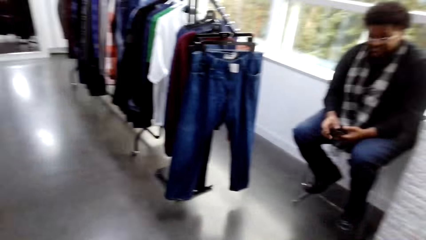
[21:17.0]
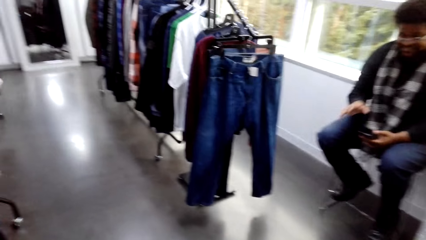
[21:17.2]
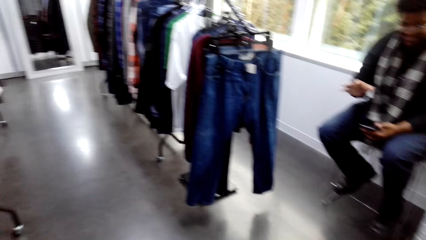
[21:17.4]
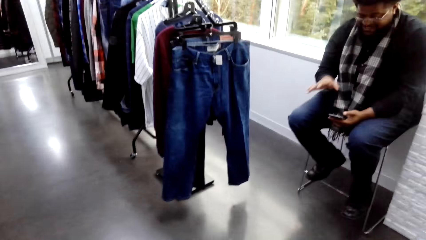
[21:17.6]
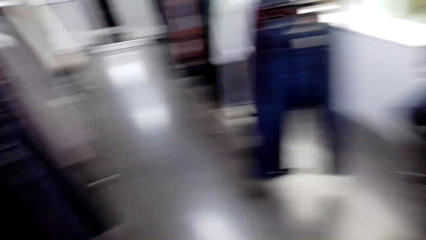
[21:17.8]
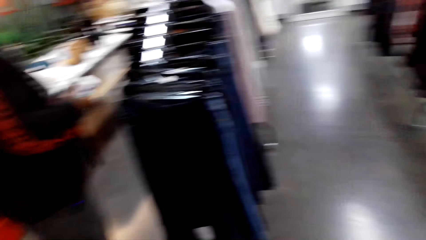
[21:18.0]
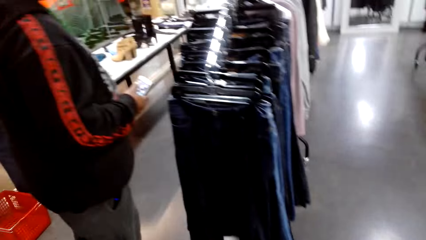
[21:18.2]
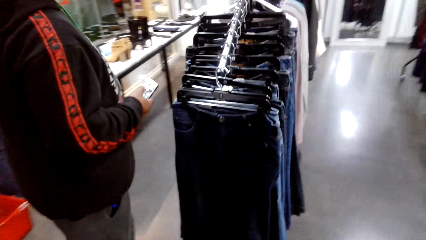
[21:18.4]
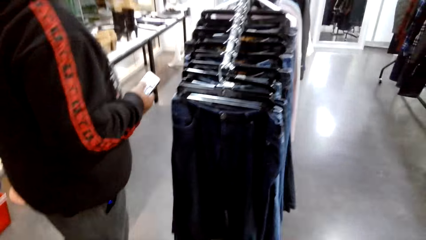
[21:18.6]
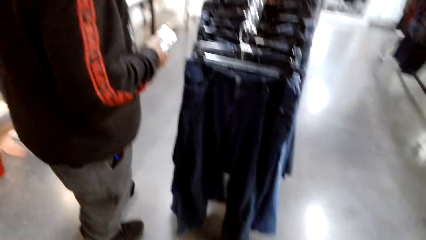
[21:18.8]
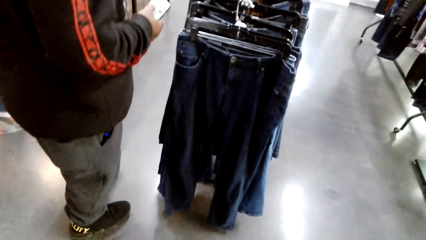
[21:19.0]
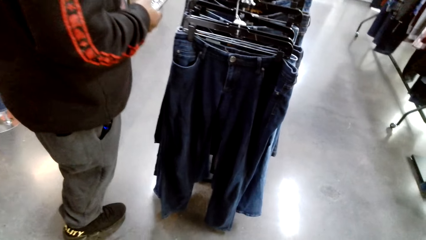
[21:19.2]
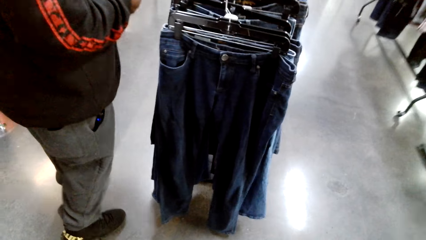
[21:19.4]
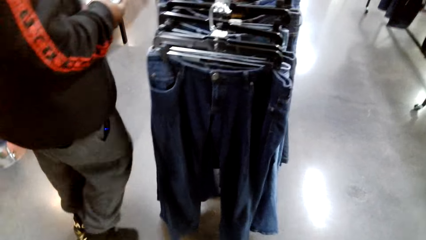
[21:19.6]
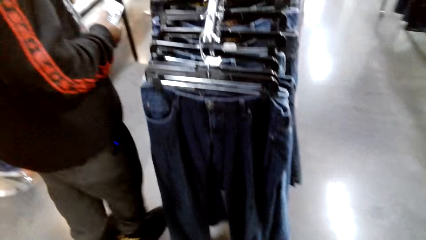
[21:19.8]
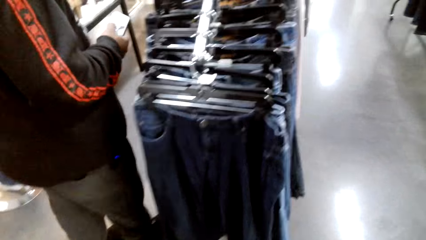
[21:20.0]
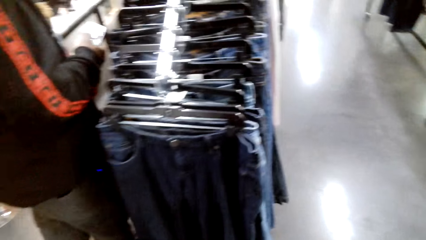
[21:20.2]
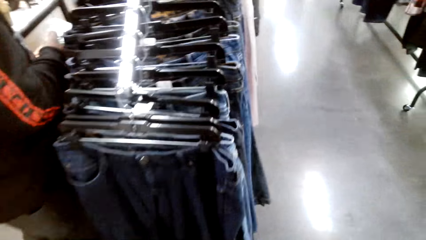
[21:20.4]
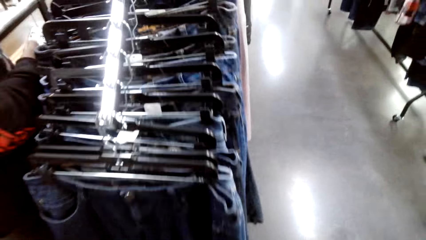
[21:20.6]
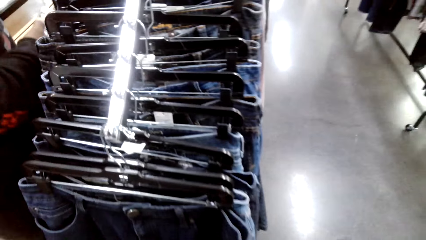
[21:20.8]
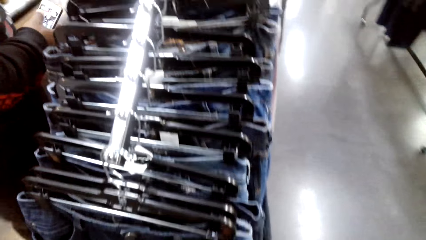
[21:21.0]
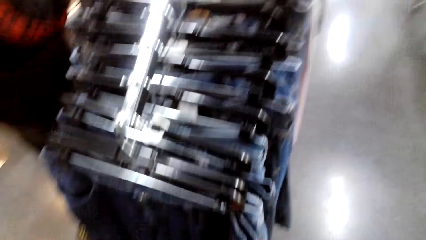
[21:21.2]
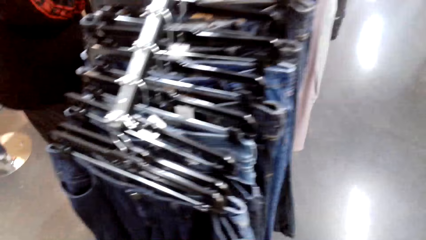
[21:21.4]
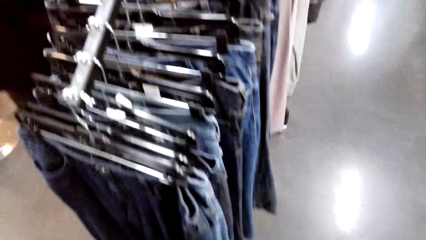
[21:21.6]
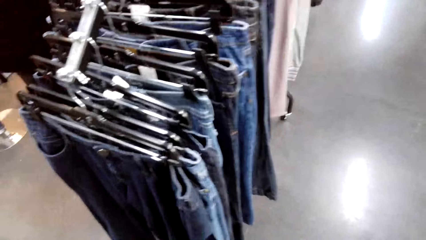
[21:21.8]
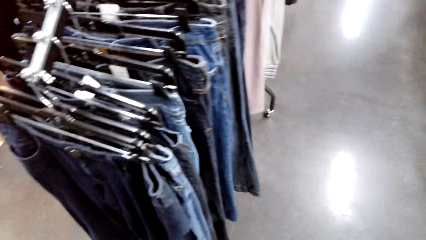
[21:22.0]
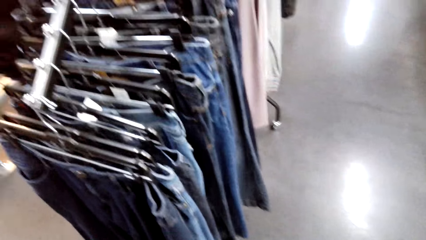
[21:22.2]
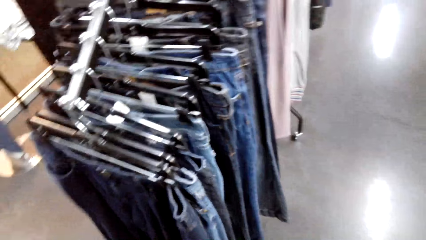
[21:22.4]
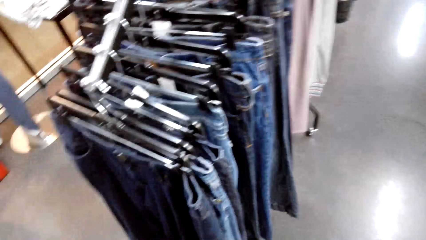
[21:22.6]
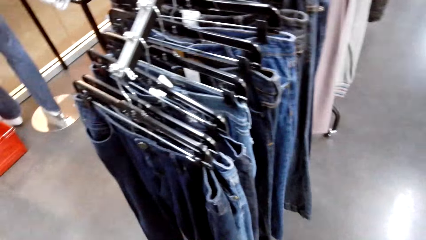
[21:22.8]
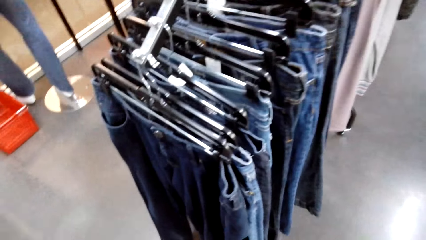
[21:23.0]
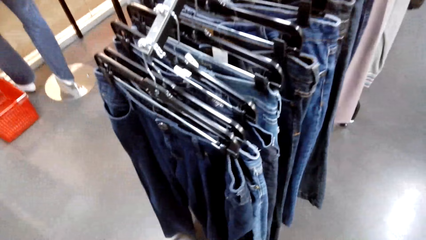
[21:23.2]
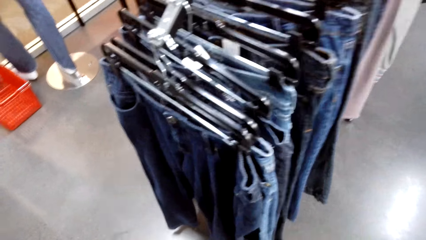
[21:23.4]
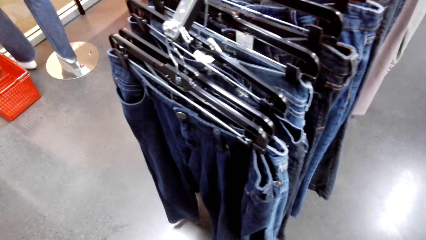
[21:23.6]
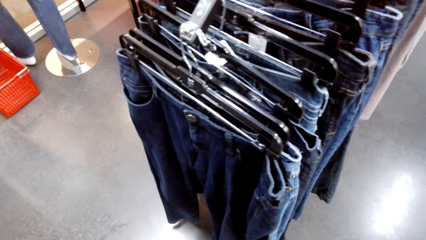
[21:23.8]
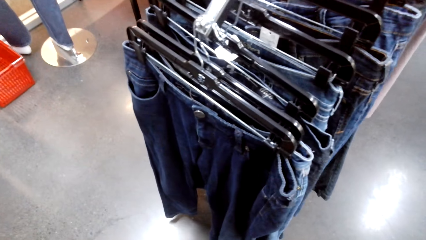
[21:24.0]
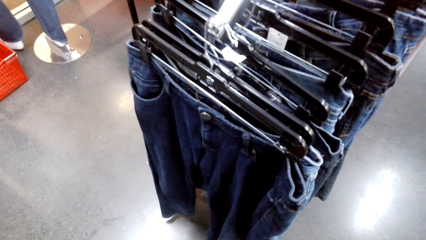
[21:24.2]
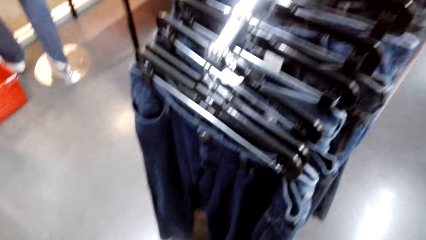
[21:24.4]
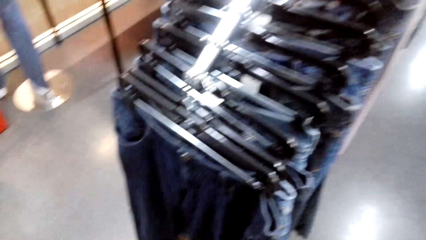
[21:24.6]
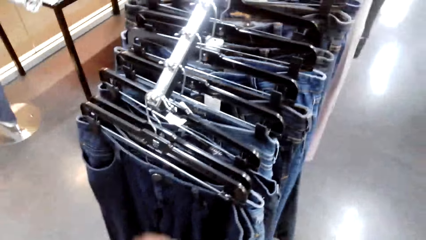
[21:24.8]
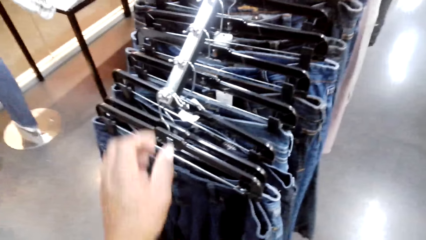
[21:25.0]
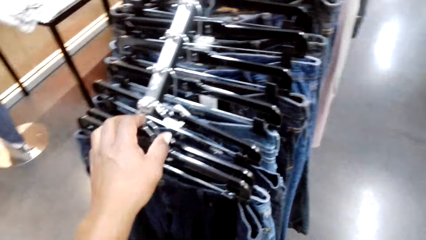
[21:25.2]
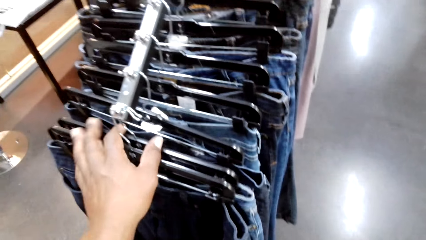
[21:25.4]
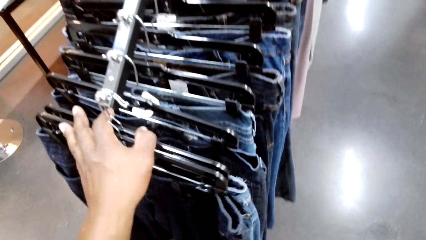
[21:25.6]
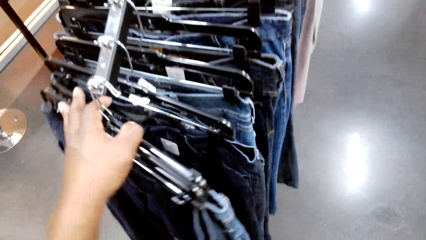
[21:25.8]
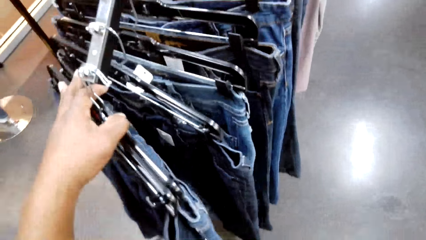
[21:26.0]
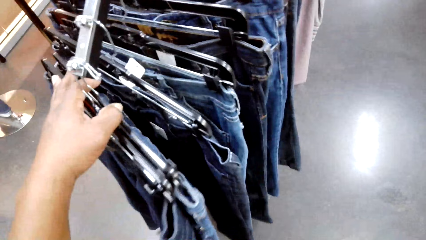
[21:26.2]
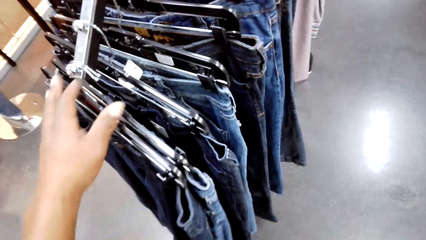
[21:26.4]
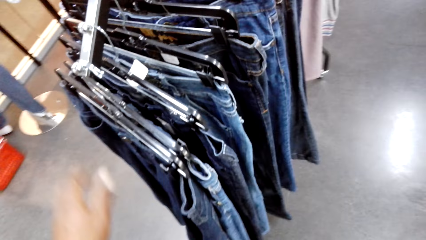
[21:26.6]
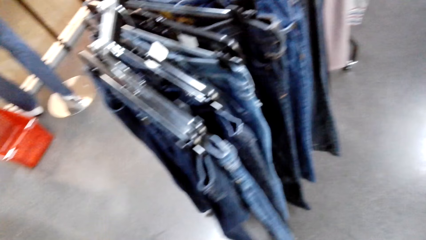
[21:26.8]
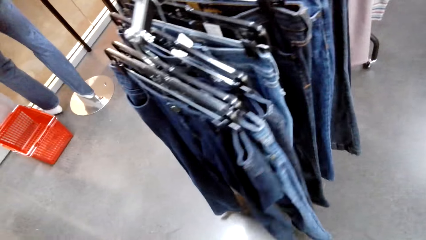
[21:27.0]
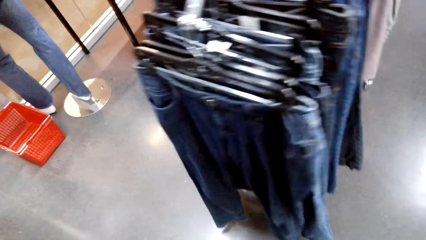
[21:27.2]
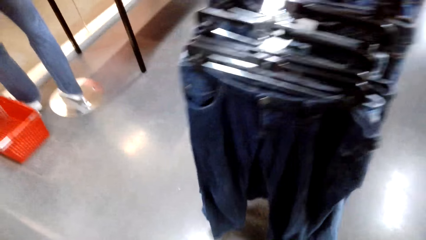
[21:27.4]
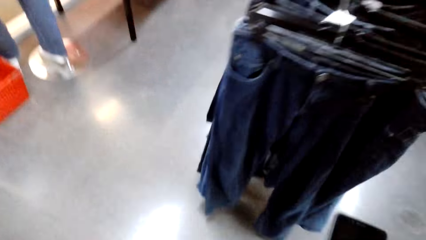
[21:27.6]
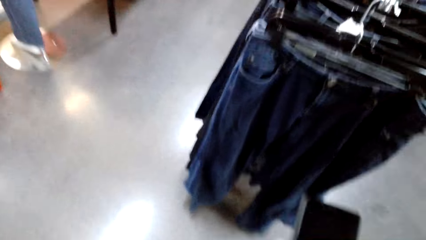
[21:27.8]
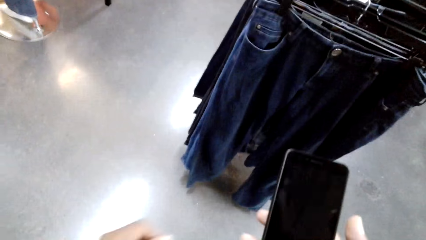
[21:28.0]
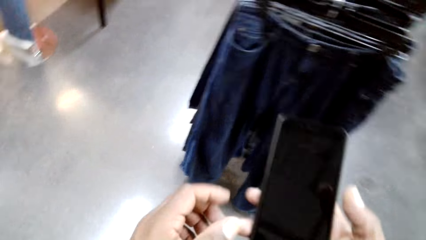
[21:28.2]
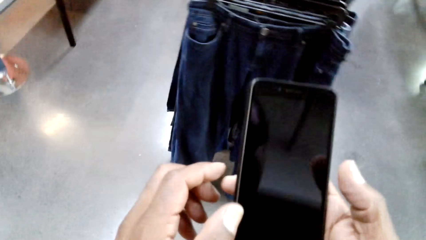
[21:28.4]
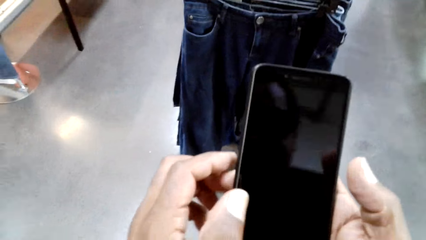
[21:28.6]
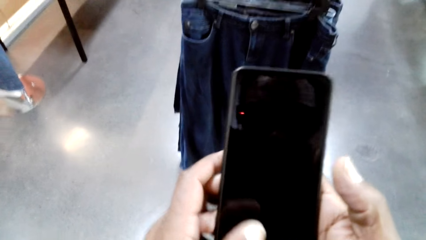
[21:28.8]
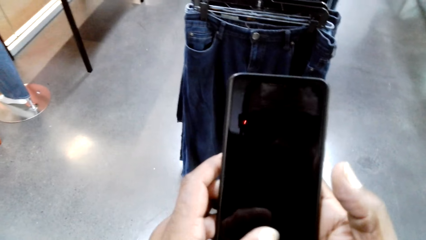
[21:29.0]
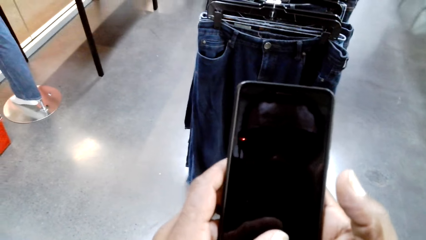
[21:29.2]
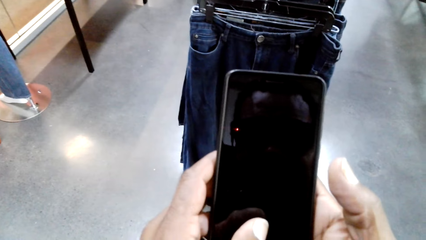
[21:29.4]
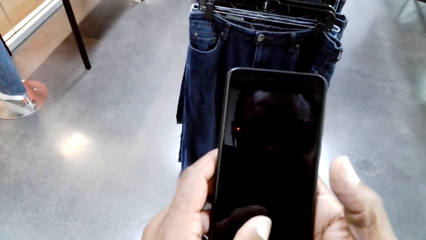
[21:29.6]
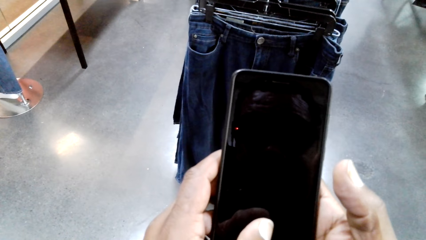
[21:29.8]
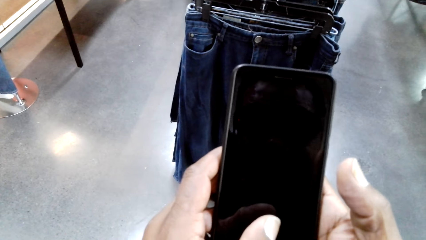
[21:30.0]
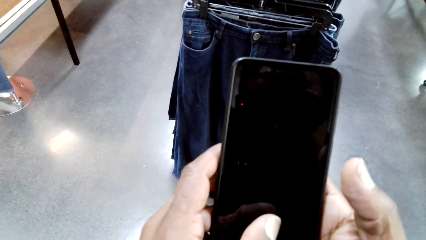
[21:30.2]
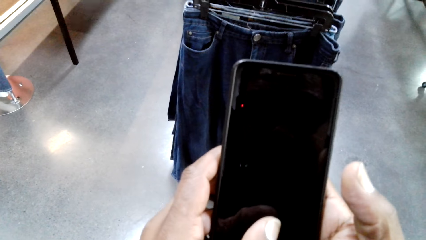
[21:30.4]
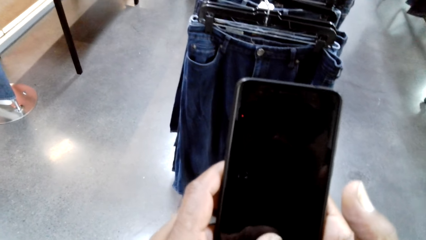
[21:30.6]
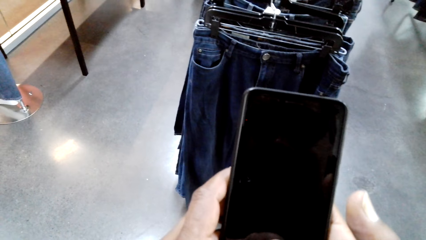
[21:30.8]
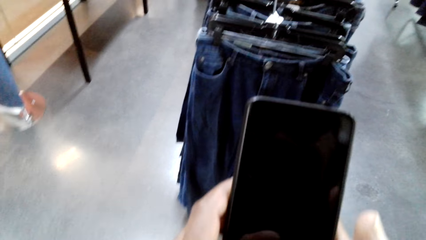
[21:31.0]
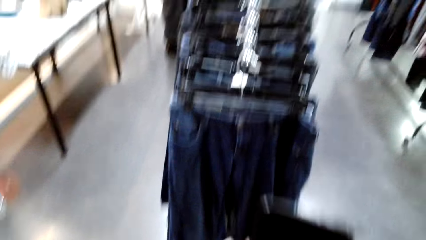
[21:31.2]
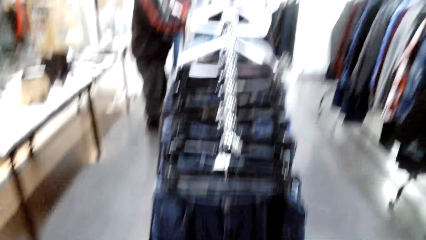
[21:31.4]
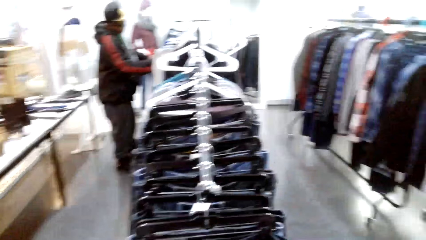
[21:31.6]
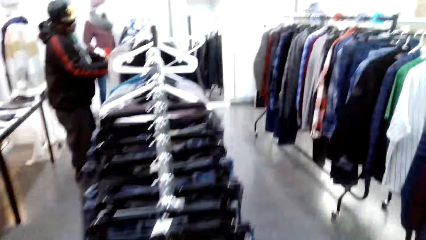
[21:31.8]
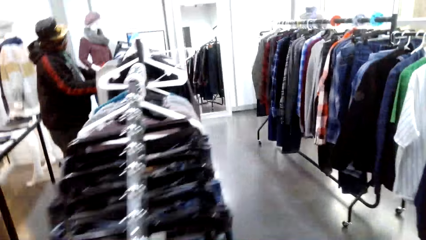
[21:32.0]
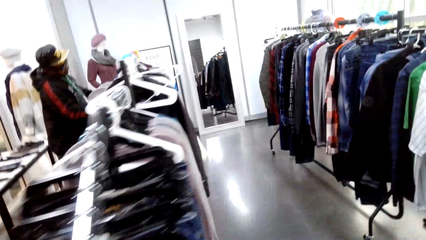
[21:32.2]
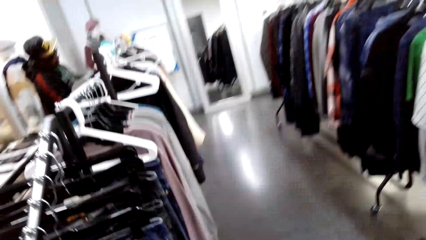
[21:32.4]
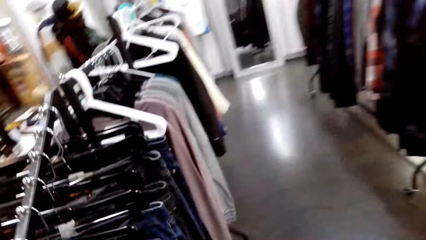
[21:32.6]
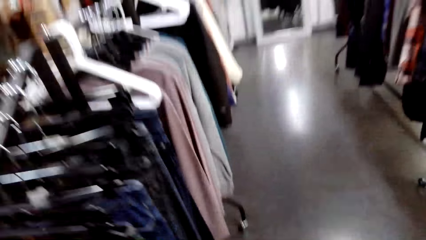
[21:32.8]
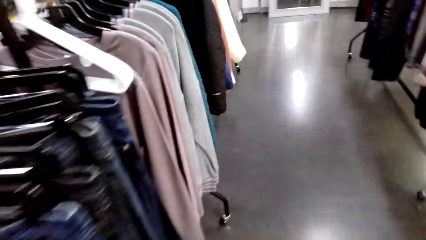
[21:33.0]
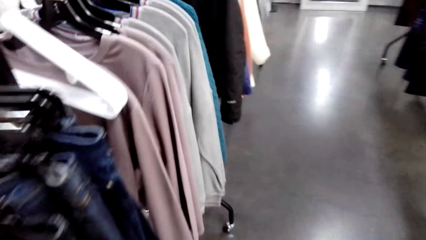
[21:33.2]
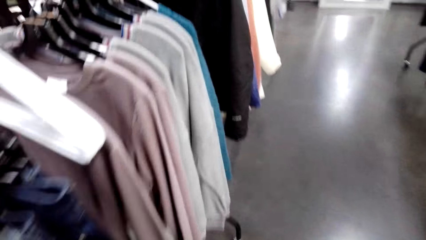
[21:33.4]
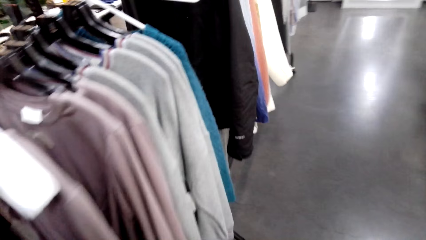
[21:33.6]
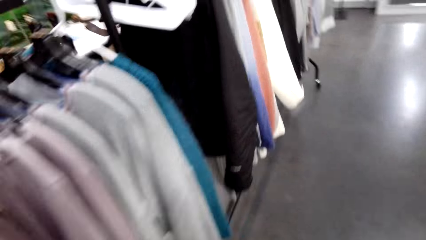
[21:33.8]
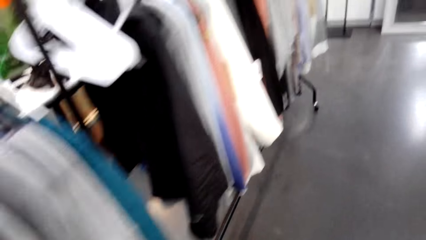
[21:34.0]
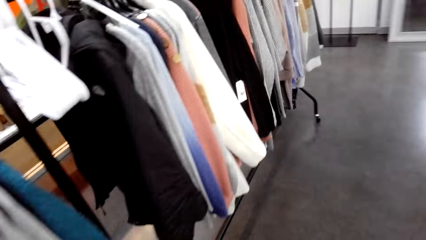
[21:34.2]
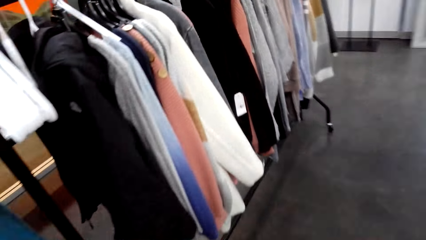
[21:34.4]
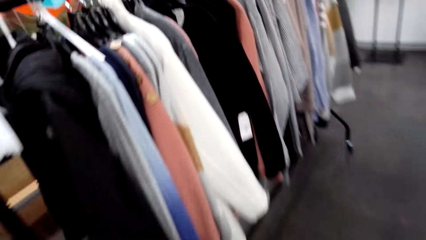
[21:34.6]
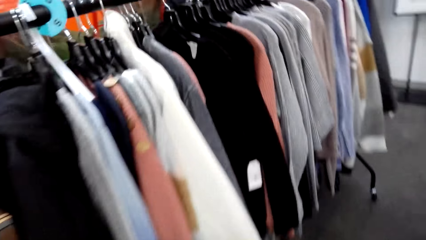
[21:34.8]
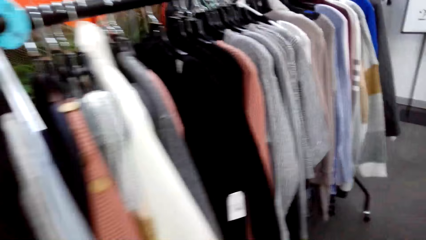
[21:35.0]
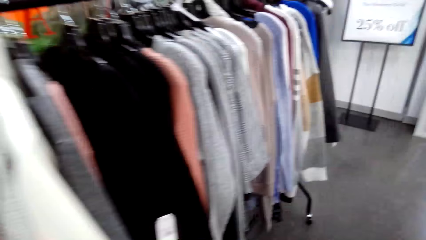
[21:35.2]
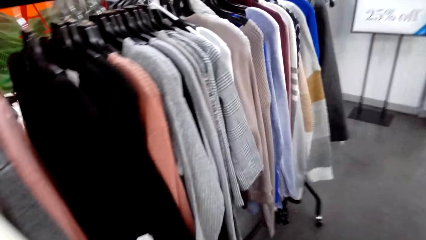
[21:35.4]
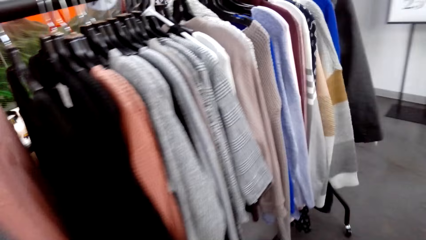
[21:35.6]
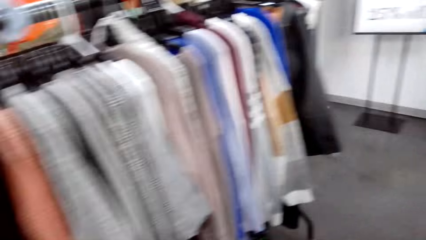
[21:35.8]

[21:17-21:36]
A man speaks with gestures. A shop attendant operates a phone in the shop. Another man operates his phone in hand. The other man walks. The camera wearer looks at jeans on the clothing rack. He stands in front of the clothes stand in the shop. He holds clothes on the stand. He touches the hangers. He operates his phone. He takes a picture. He walks along the cloth stands.
